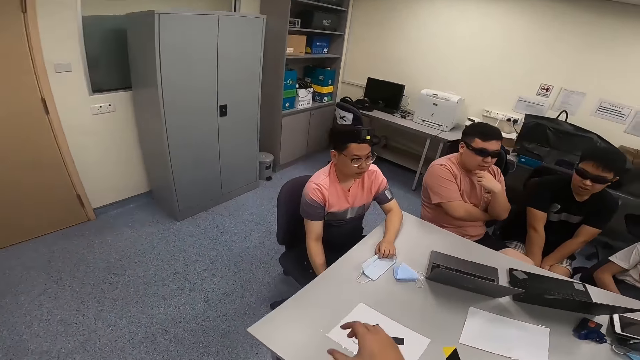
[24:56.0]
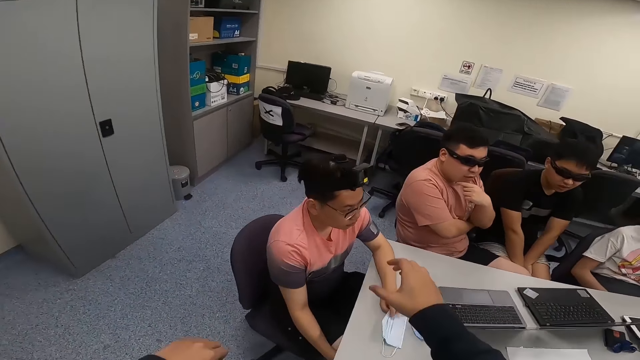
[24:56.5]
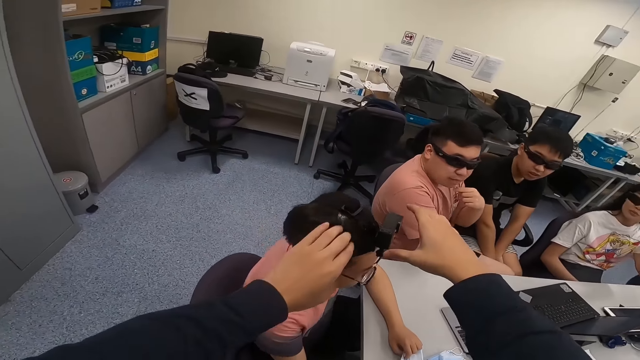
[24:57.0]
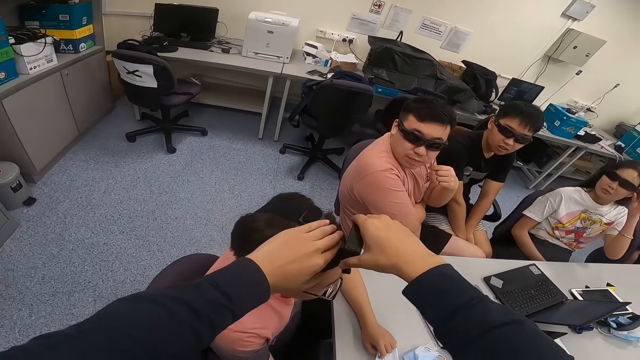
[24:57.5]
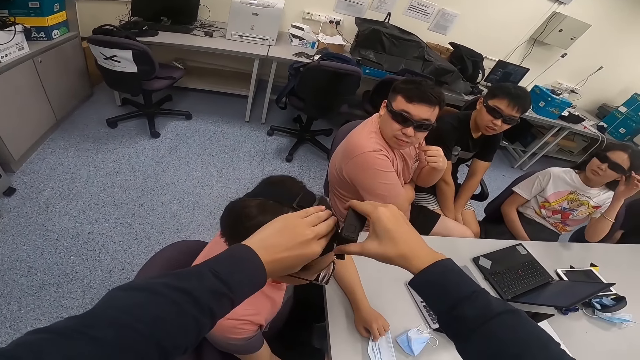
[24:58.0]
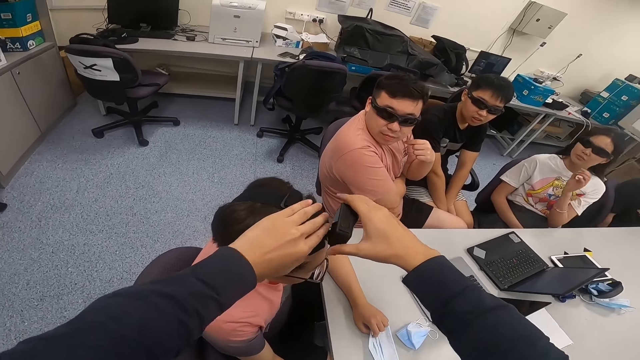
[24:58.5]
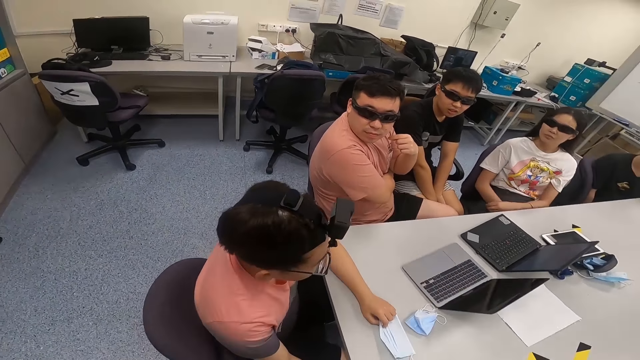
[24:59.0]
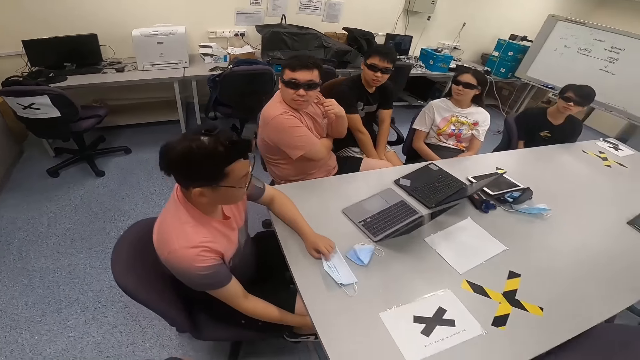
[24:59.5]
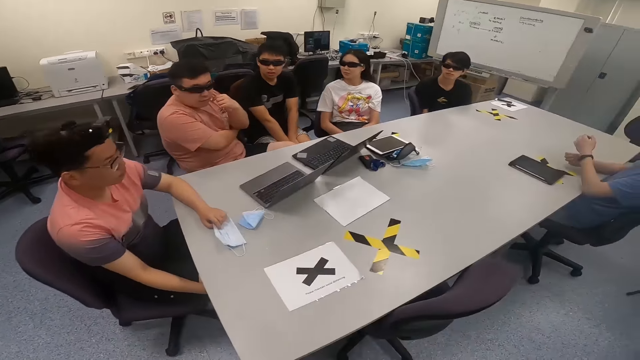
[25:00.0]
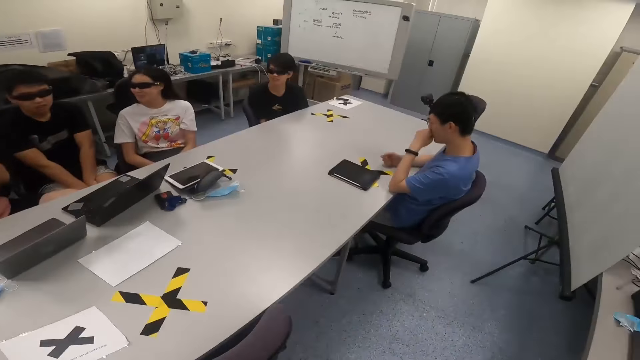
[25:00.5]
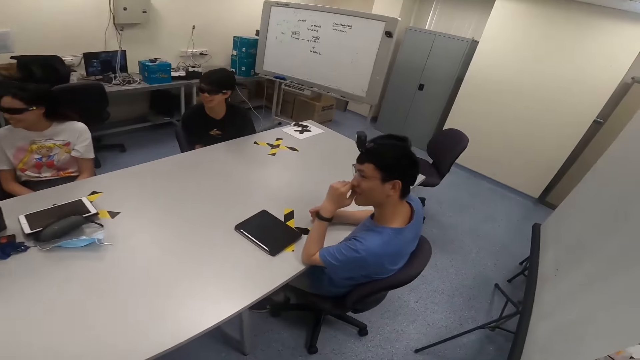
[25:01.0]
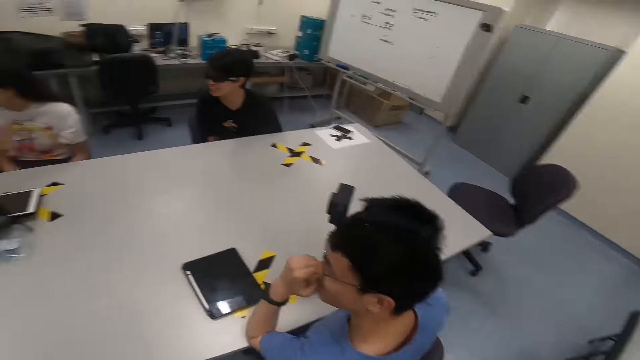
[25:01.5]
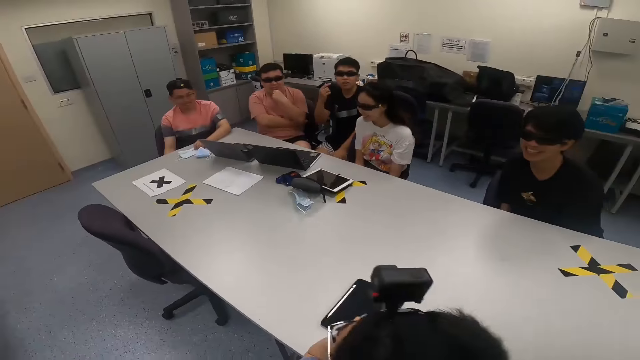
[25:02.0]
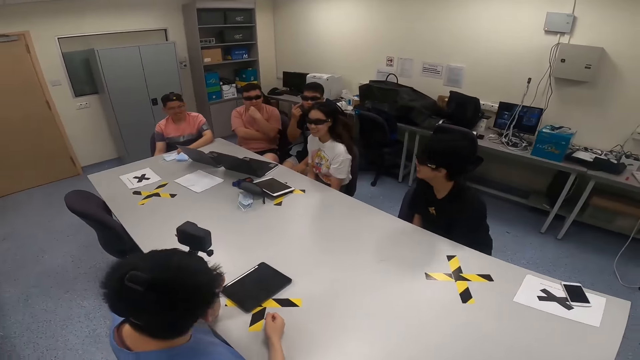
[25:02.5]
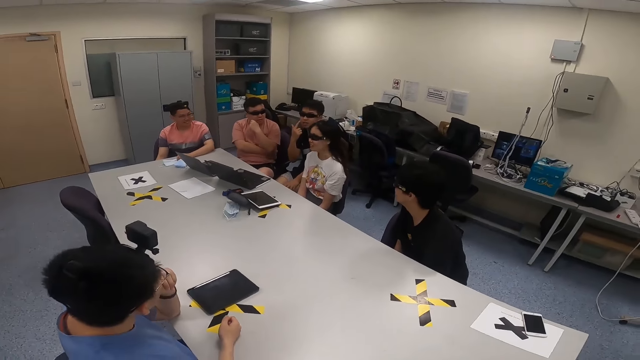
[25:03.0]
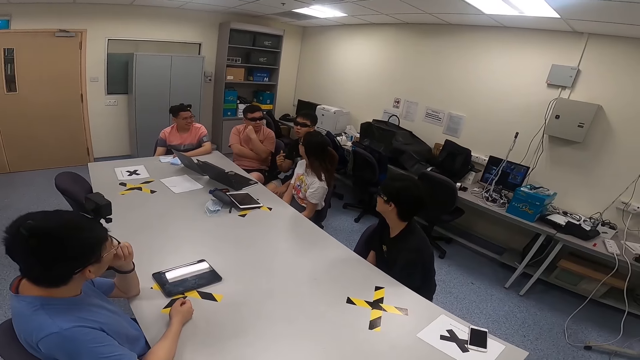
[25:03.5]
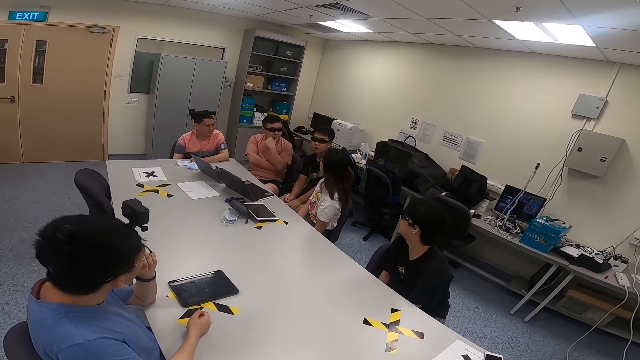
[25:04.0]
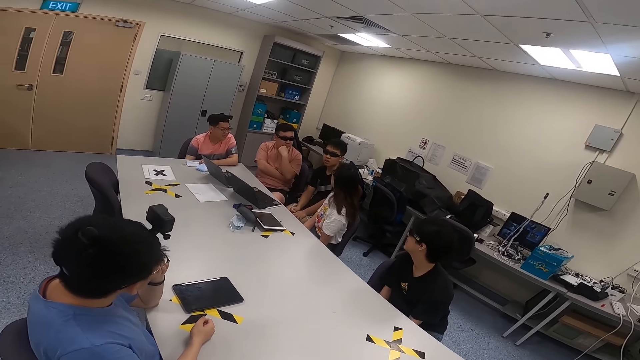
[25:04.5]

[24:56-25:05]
The camera wearer handles a camera on a man. Another man sits beside a third man. A man puts his hand on his chin. The camera wearer walks around the room.

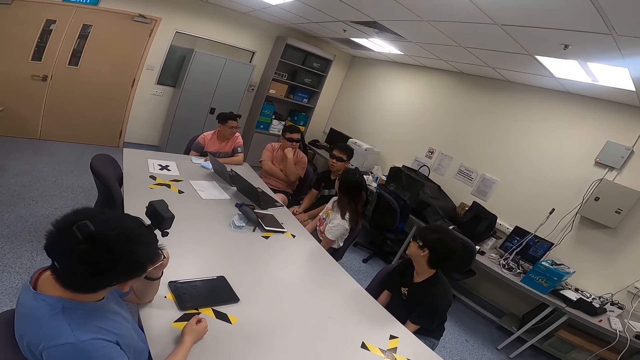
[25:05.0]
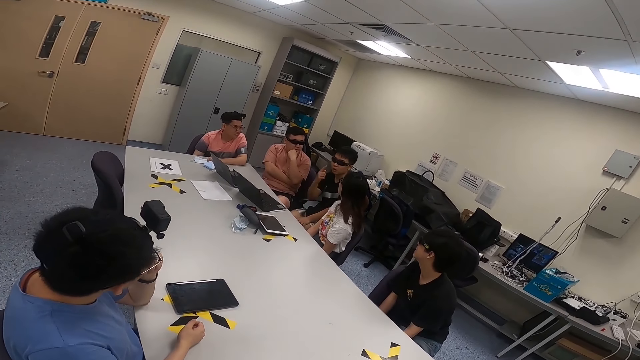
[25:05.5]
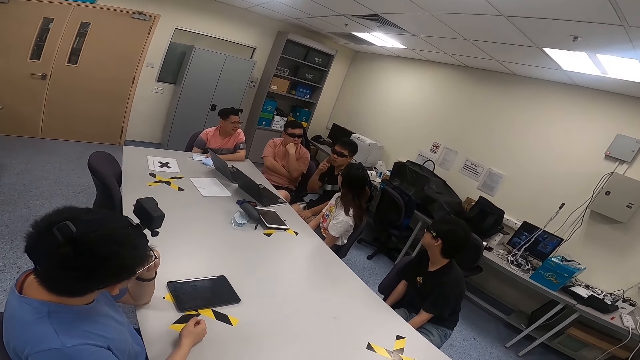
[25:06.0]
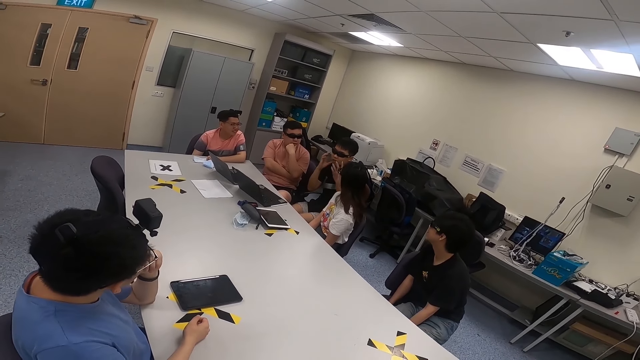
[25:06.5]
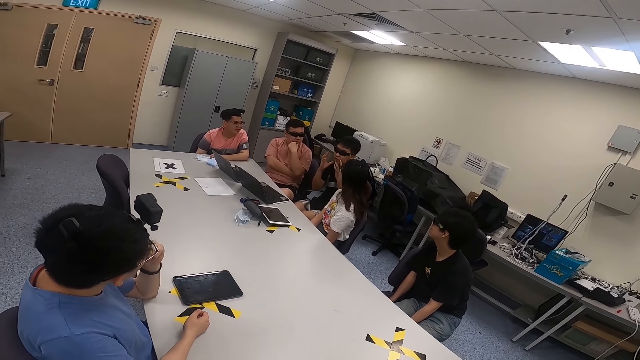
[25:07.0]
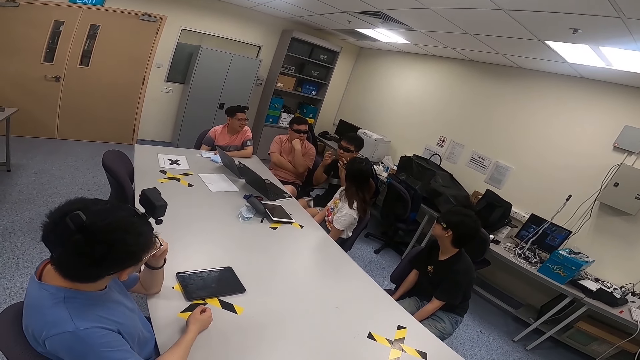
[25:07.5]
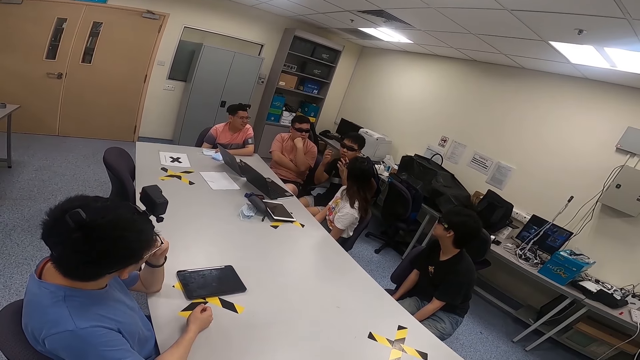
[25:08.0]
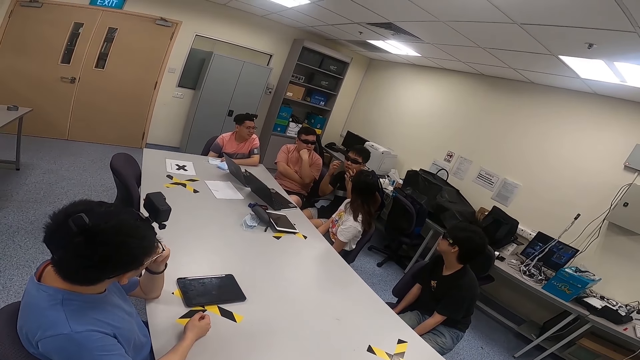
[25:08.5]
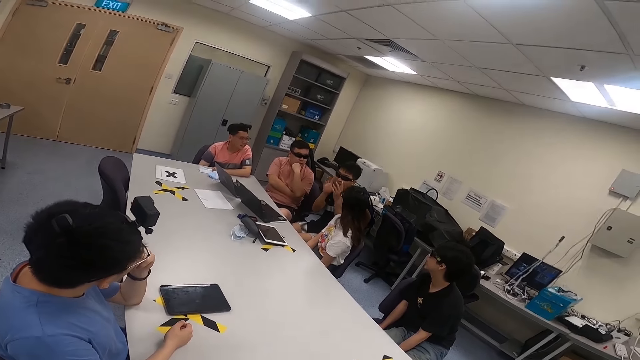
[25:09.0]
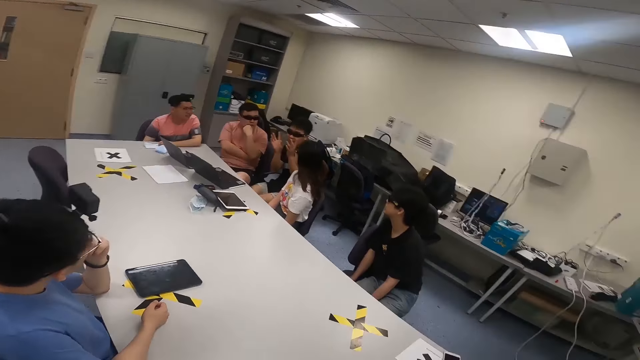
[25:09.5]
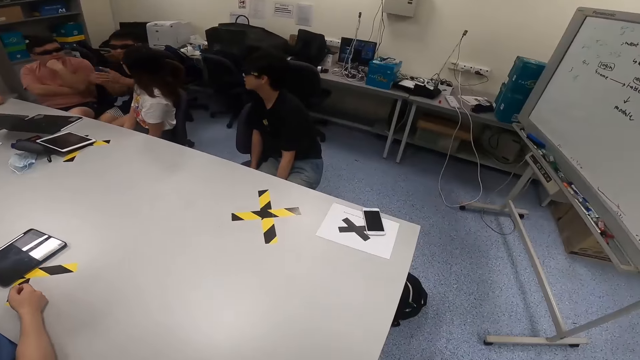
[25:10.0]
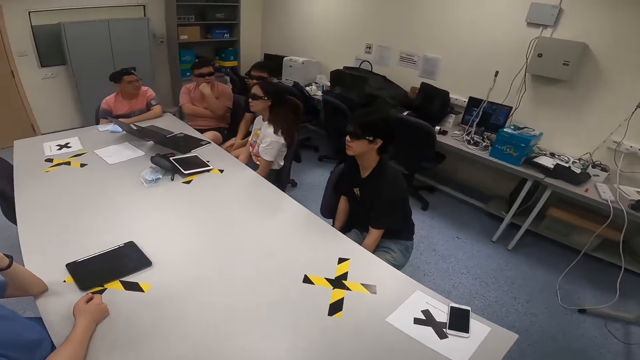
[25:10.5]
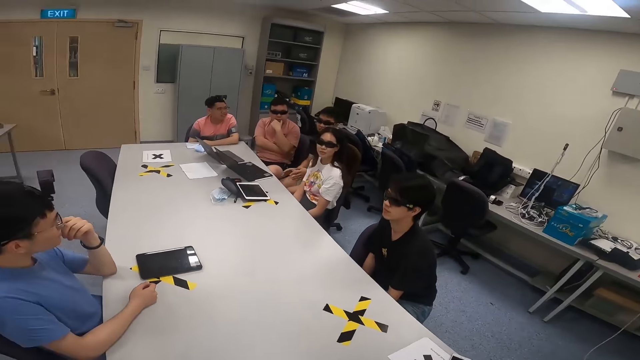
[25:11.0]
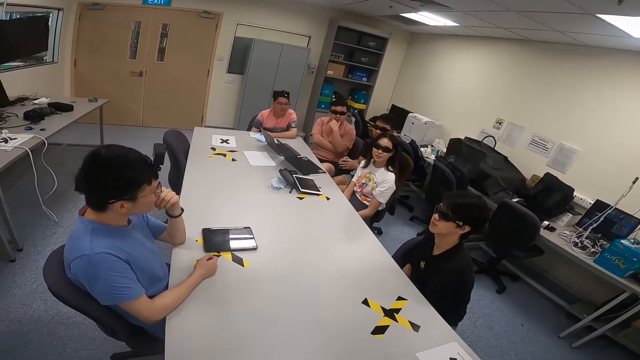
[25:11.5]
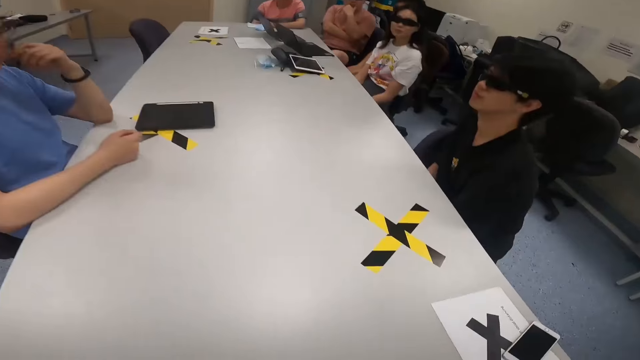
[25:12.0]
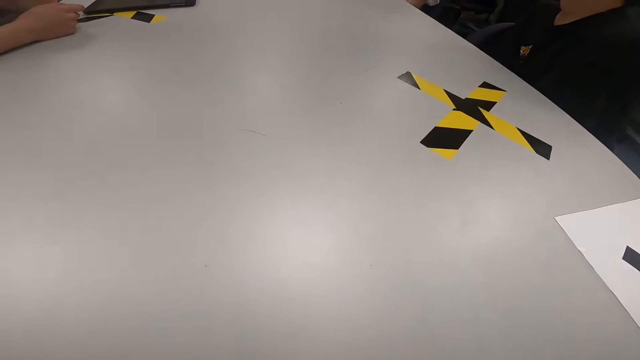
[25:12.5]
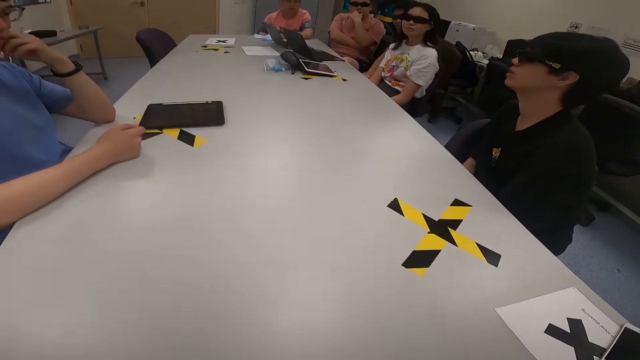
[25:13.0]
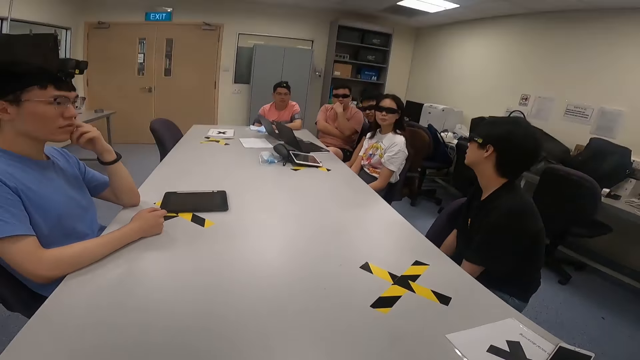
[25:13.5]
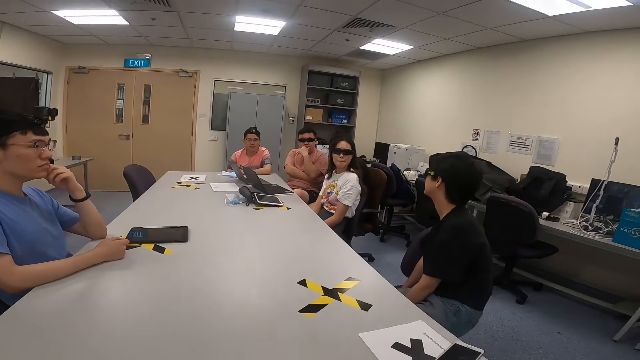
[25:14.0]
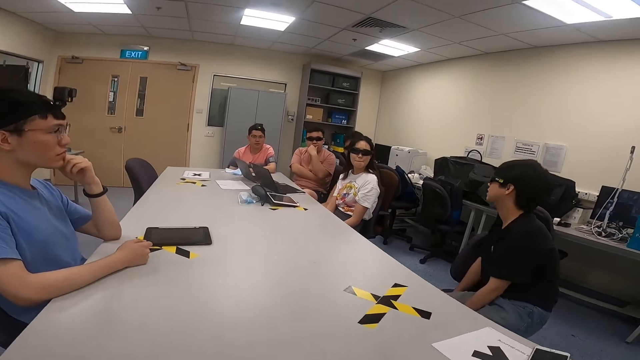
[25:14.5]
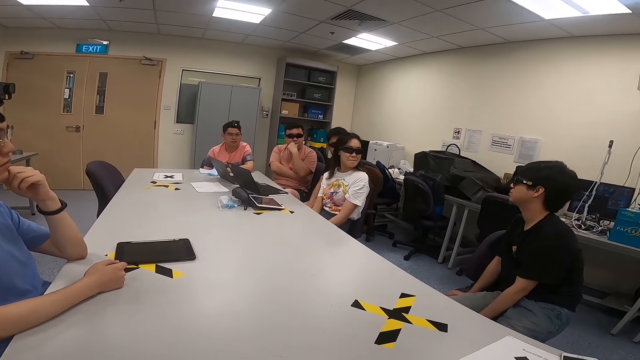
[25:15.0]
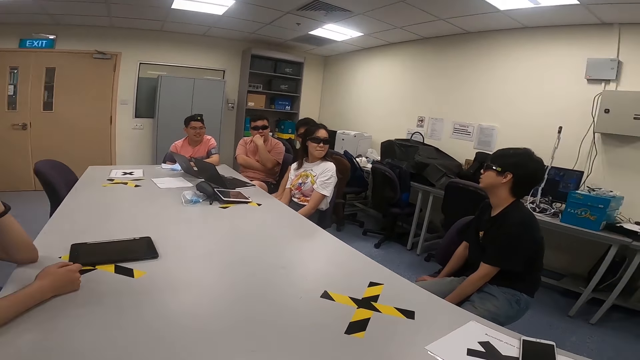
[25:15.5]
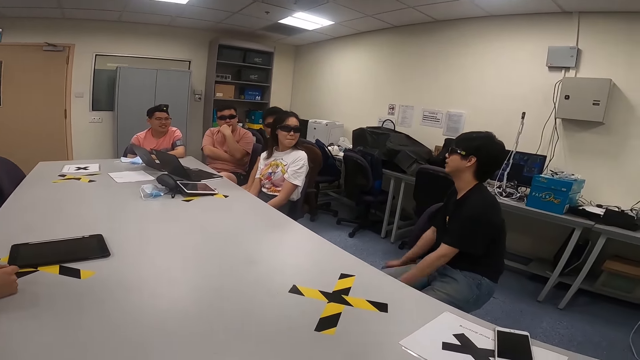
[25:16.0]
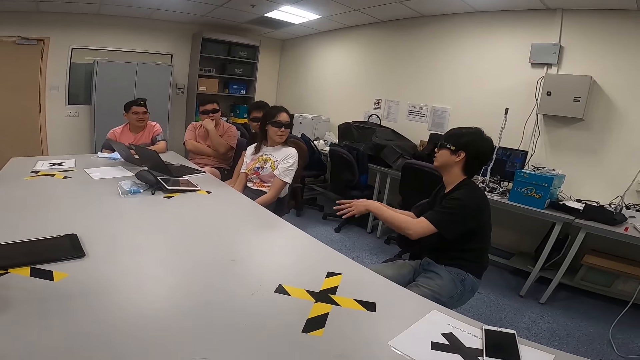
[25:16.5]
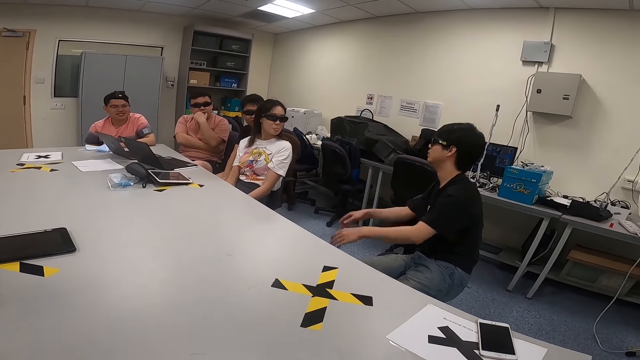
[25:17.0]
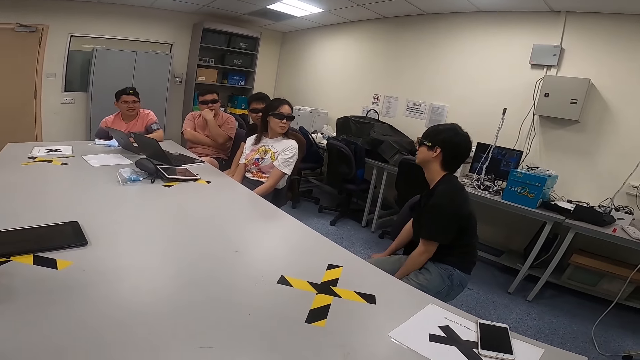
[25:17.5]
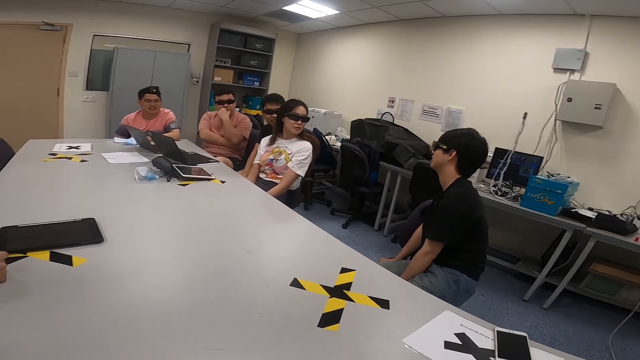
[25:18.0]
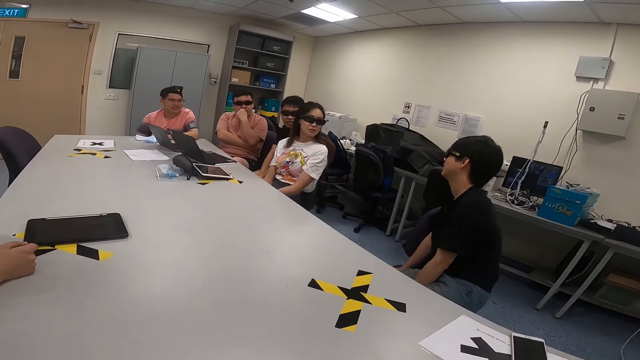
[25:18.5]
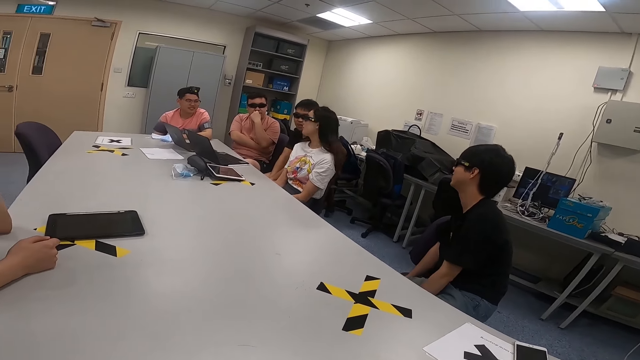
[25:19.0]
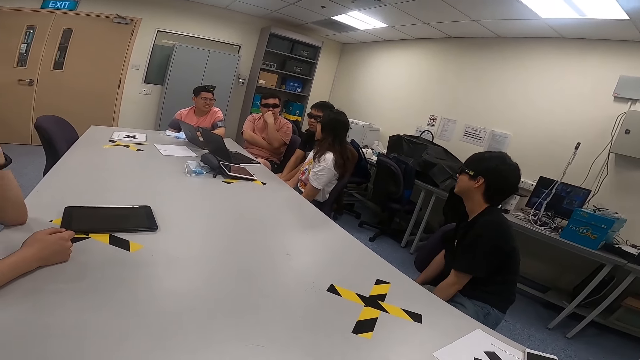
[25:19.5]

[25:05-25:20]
A man lifts his right hand. The man moves his hands. The camera wearer sits on a chair. Another man puts his hand on his cheeks. A third man sits next to a fourth man. The fourth man touches his face. The first man sits next to a lady. The lady sits on a chair. A fifth man sits on the chair. A man moves on a chair. The fifth man moves his hands. The man who moves on the chair lifts both hands.
